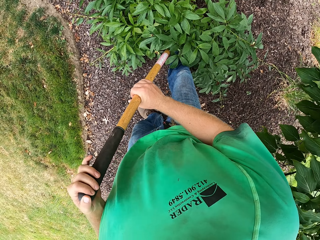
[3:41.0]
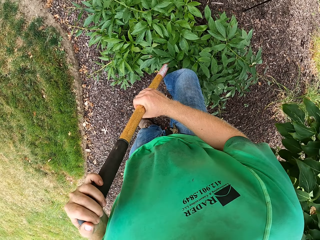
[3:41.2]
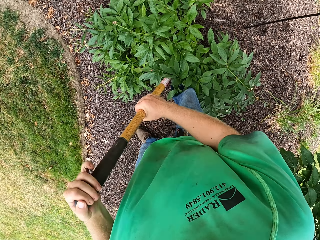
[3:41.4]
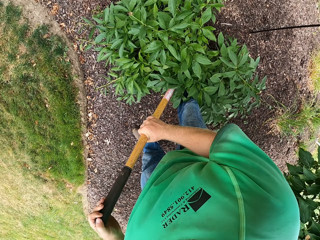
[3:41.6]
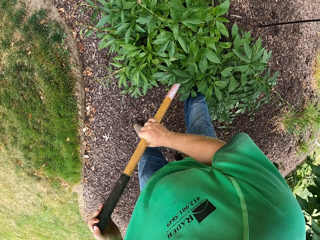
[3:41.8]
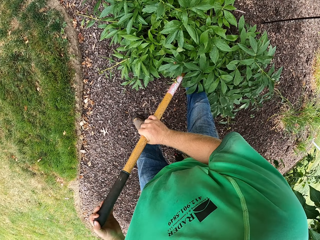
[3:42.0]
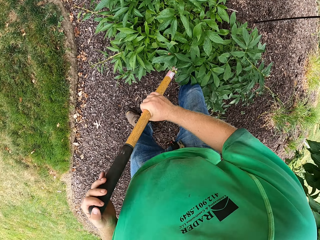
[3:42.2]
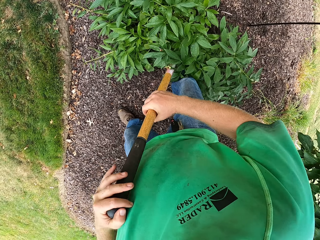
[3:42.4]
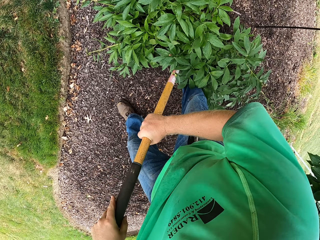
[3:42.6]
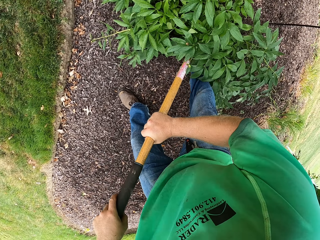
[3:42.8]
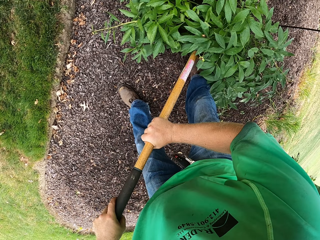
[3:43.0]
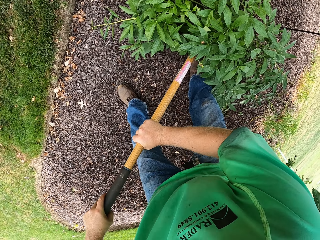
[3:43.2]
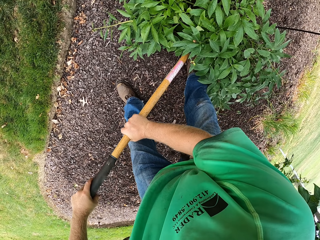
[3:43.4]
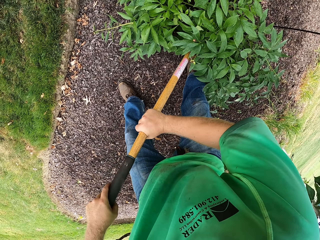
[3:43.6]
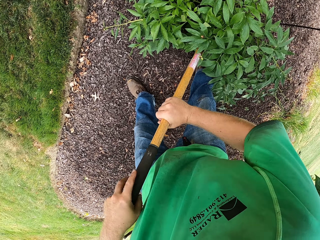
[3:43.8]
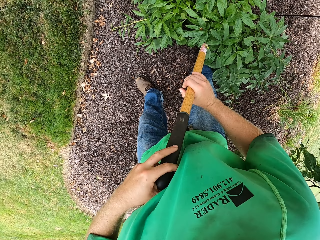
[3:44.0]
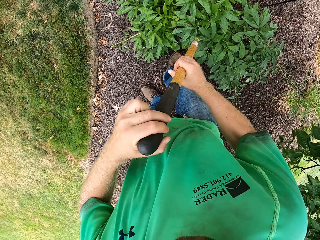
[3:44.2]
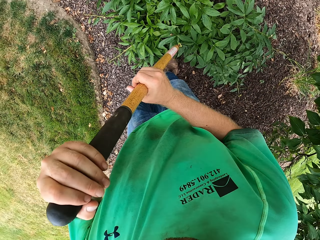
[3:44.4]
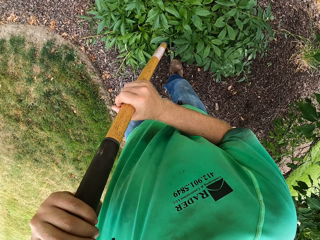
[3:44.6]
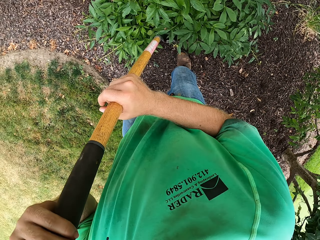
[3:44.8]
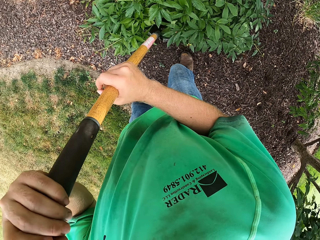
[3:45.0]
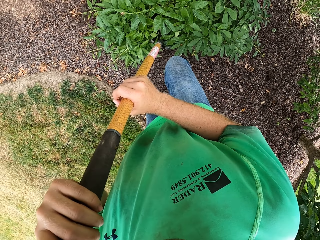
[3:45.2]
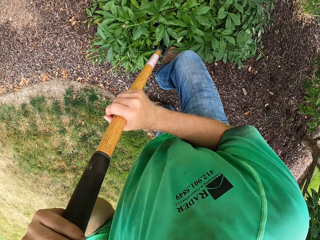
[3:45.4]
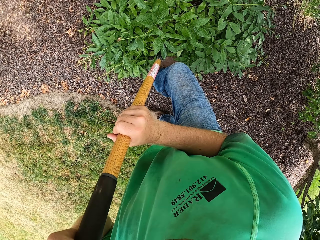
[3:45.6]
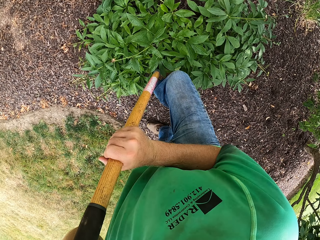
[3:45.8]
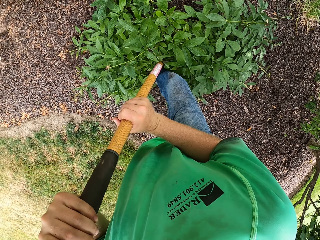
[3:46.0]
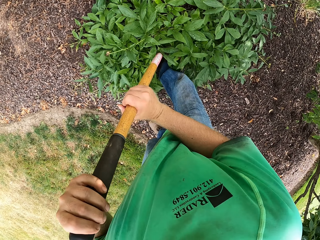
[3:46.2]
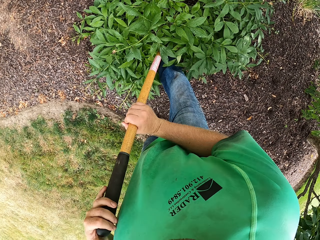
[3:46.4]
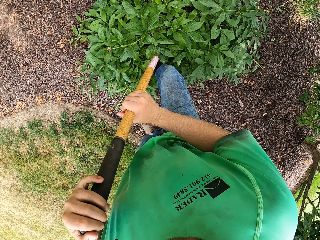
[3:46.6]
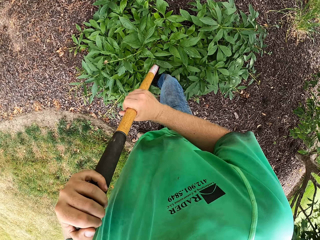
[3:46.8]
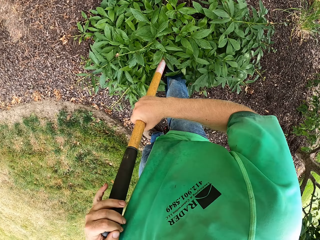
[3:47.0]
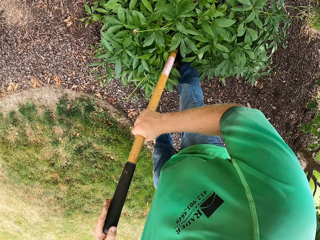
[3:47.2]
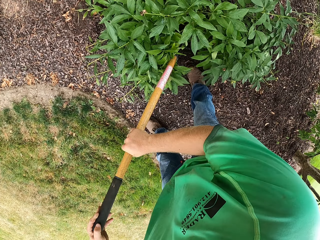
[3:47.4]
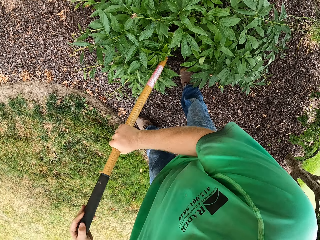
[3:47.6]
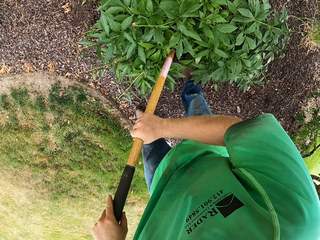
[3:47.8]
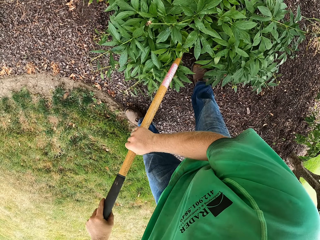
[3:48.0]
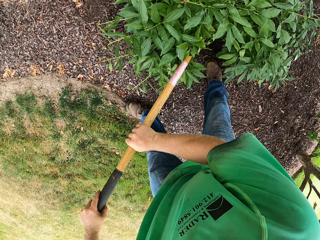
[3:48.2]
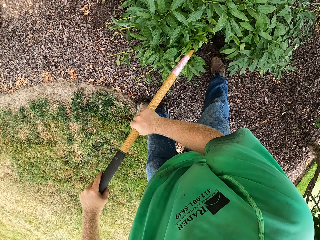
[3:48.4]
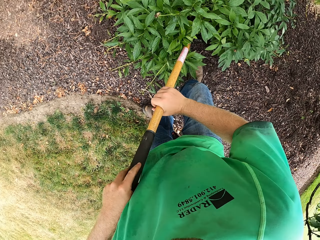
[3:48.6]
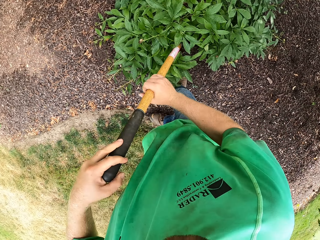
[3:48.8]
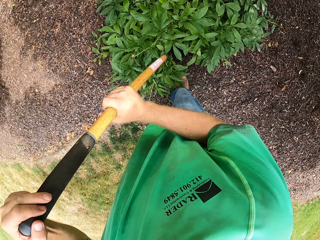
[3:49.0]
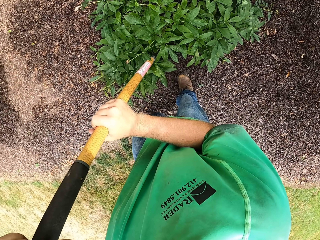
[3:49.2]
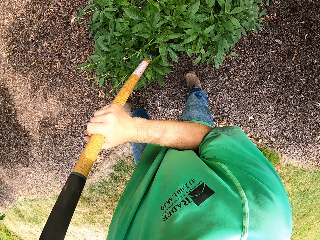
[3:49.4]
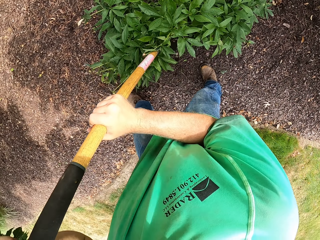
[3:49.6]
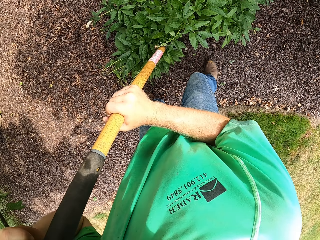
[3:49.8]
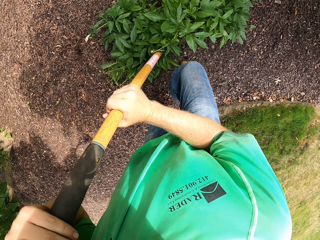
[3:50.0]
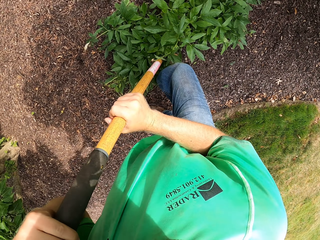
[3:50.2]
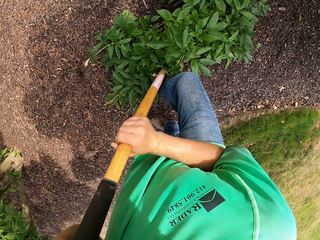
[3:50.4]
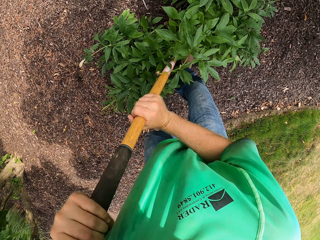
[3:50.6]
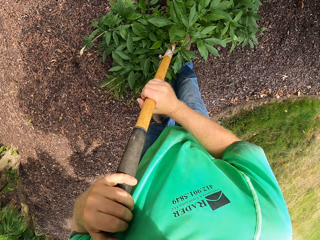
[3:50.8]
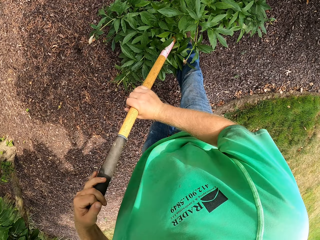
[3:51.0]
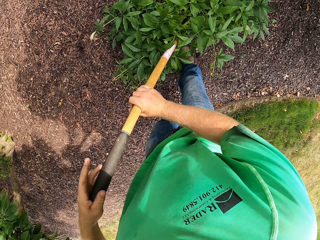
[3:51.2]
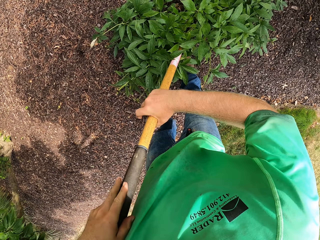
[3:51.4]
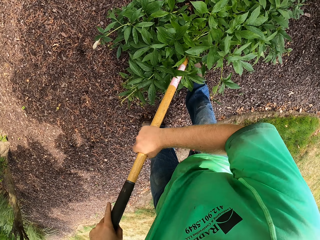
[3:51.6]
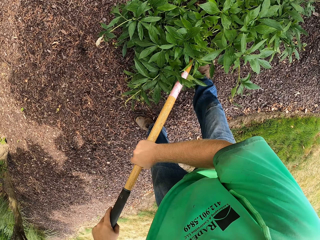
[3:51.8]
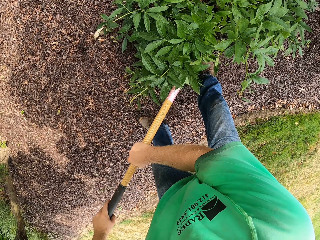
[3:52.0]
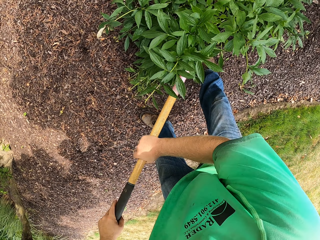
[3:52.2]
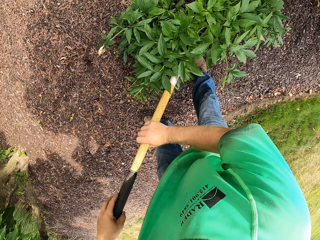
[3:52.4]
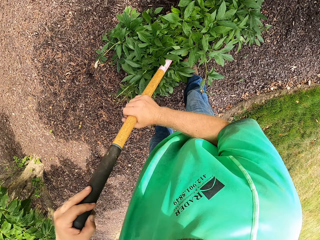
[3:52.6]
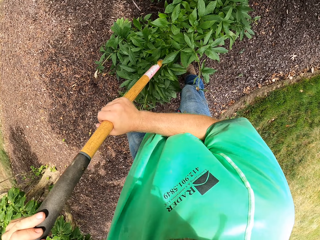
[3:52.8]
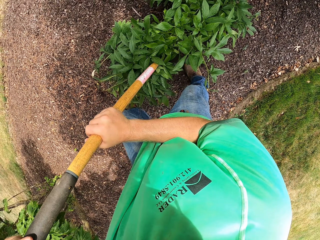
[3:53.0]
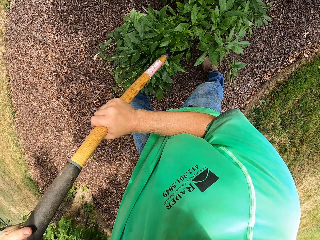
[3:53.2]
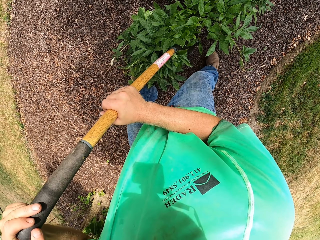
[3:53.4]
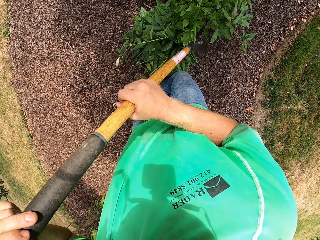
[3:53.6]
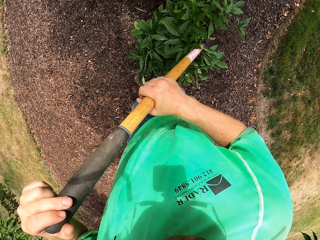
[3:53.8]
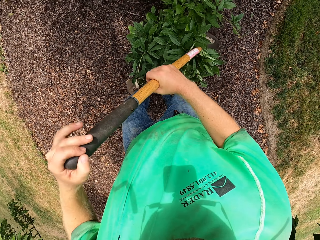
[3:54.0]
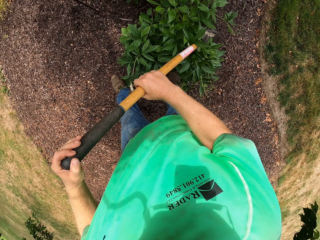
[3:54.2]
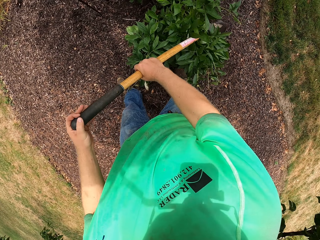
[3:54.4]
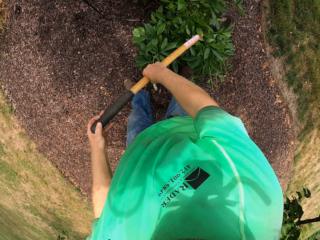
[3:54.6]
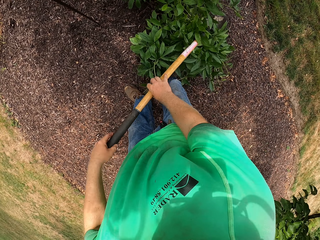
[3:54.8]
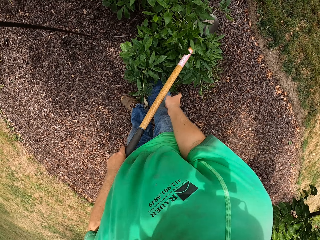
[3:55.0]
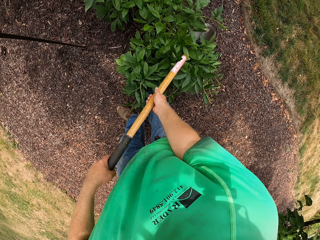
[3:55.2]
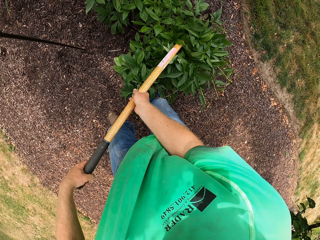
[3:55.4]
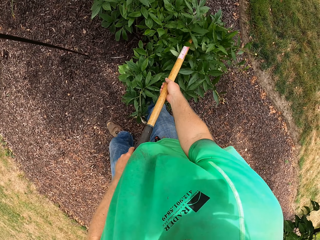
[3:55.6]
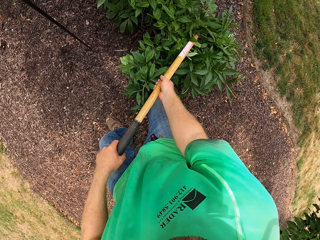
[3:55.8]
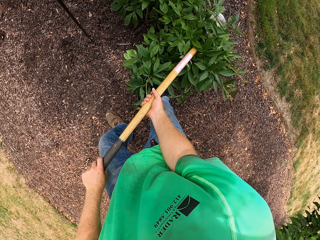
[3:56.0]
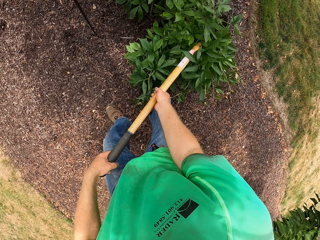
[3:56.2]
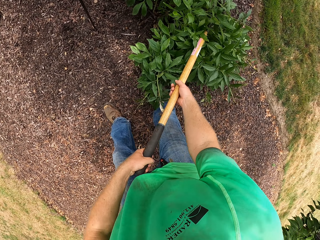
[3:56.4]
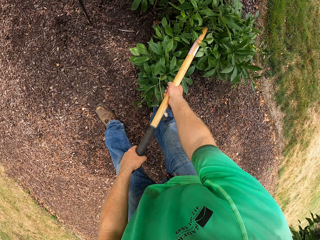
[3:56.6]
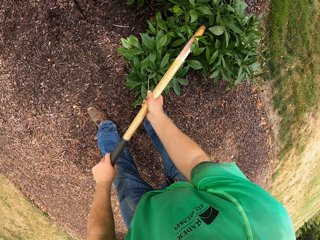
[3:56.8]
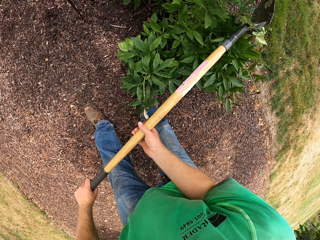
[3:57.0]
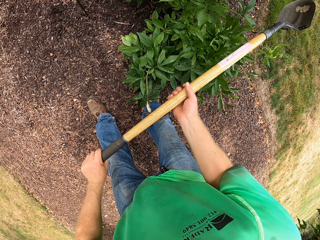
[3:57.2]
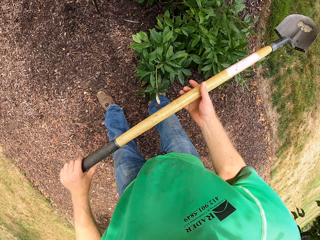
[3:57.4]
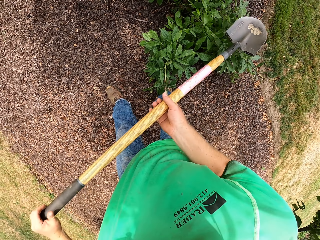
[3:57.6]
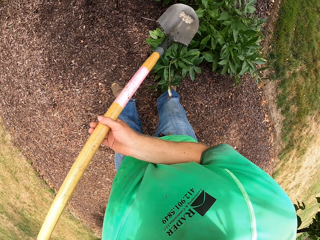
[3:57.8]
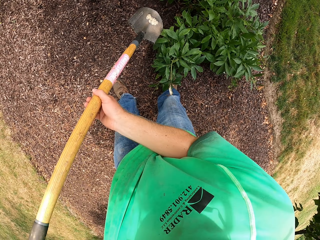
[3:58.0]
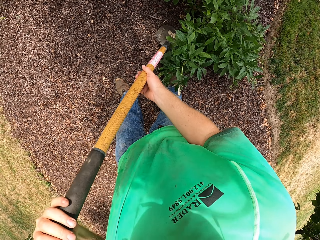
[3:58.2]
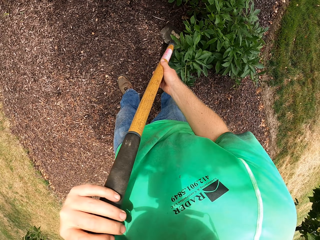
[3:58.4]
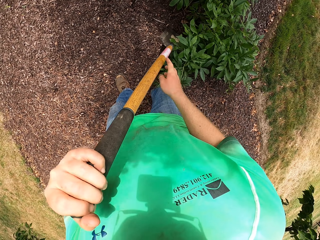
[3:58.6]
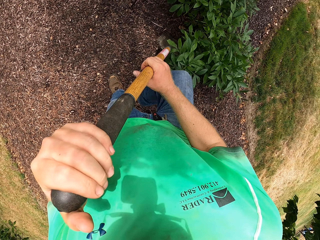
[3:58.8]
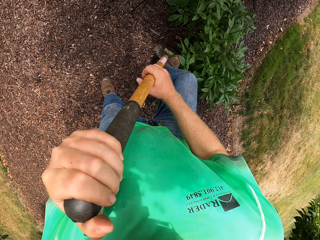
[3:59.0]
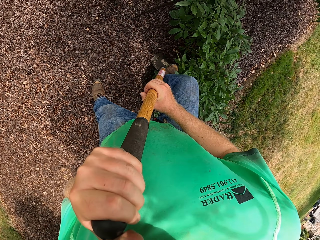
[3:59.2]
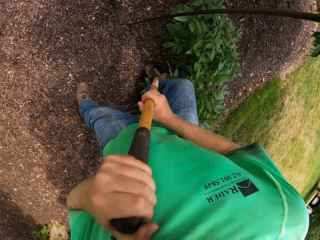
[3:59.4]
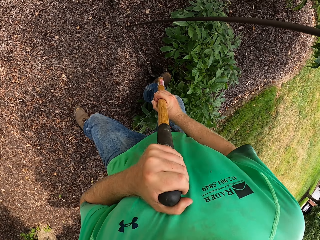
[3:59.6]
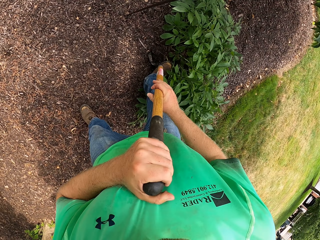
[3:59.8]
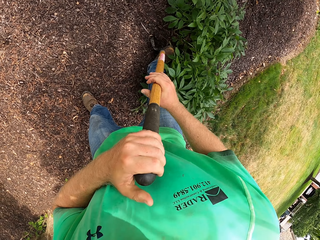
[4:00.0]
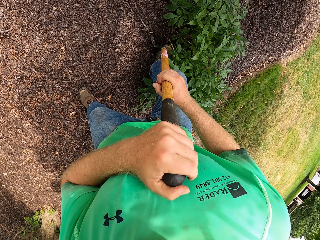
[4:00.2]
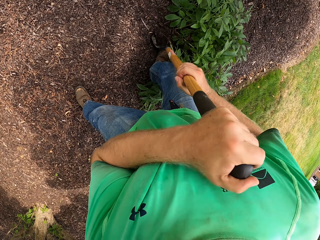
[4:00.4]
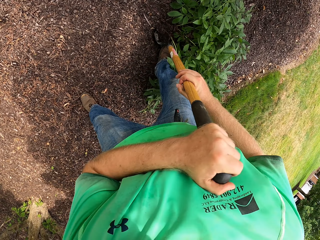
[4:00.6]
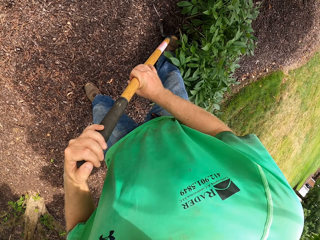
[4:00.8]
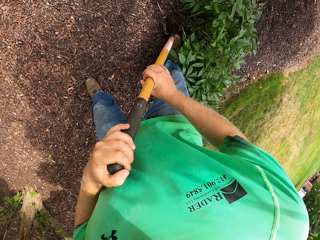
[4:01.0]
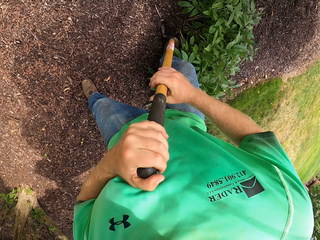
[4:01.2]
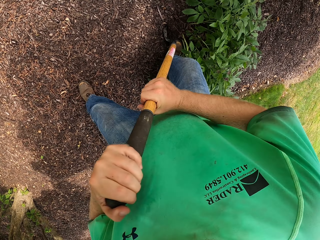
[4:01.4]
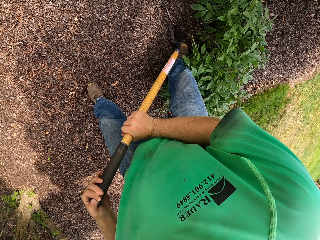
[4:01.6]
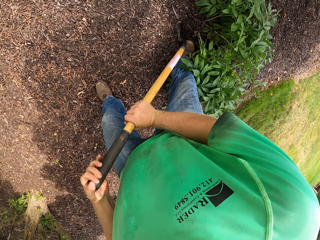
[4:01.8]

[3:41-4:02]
The camera wearer digs the ground with the shovel in his hands. He removes the shovel from the ground with his hands. He pushes the shovel into the ground with his right leg. He digs the ground with the shovel in his hands. He removes the shovel from the ground with his hands. He places the shovel in his hands on the ground. He pushes the shovel into the ground with his right leg. He digs the ground with the shovel in his hands. He removes the shovel from the ground with his hands. He places the shovel in his hands on the ground. He holds the shovel in his left hand with his right hand. He moves the plant with the shovel in his hands. He places the shovel in his hands on the ground. He pushes the shovel into the ground with his right leg.
